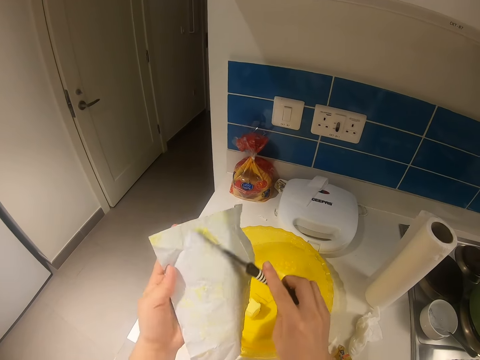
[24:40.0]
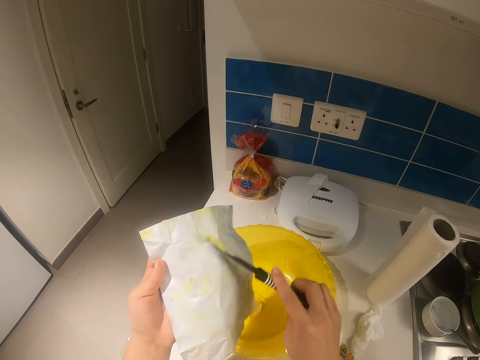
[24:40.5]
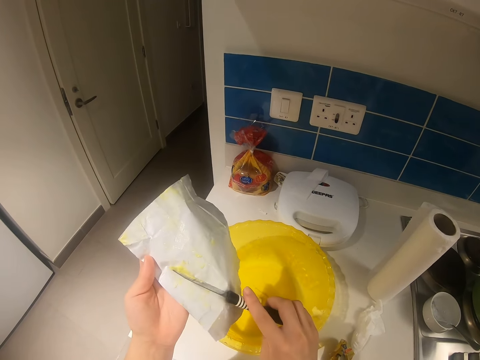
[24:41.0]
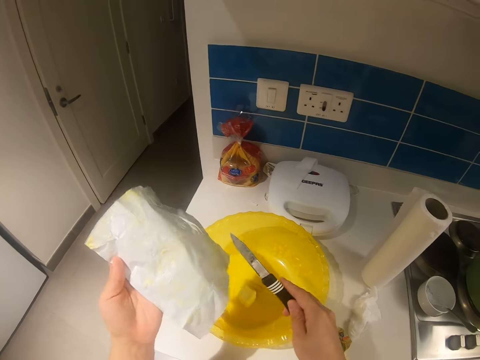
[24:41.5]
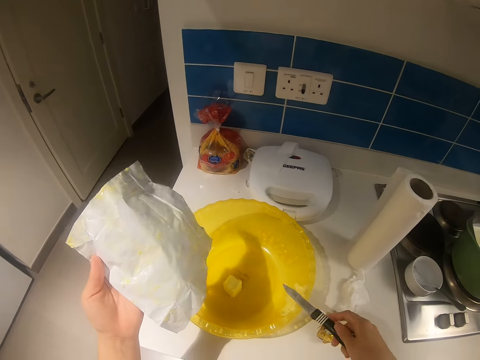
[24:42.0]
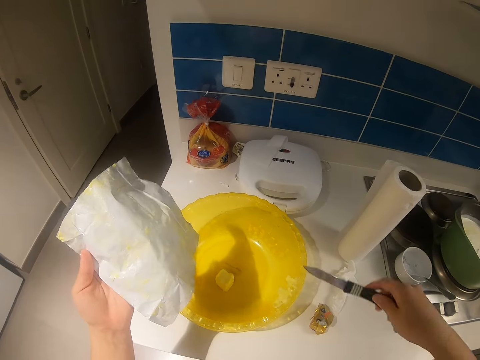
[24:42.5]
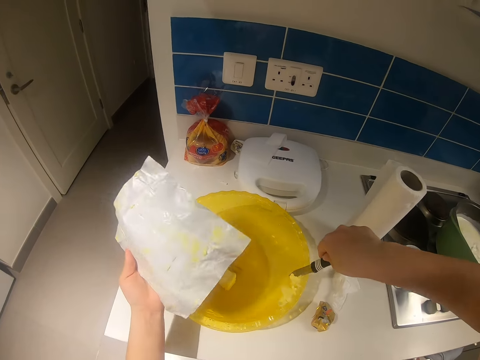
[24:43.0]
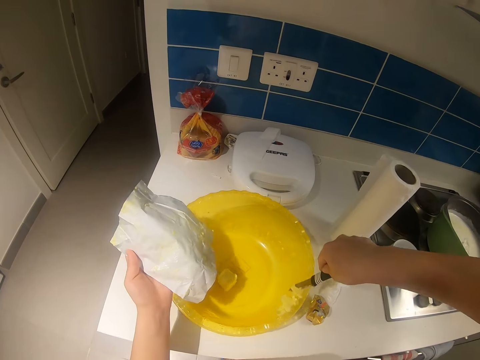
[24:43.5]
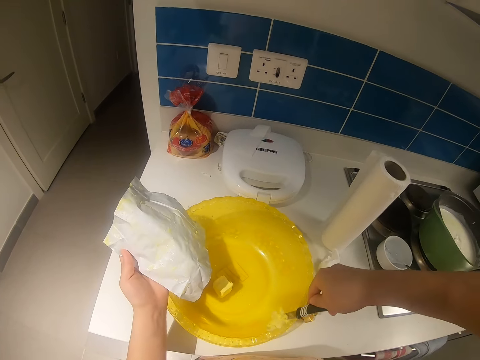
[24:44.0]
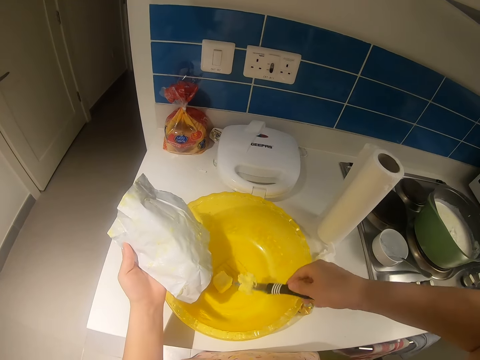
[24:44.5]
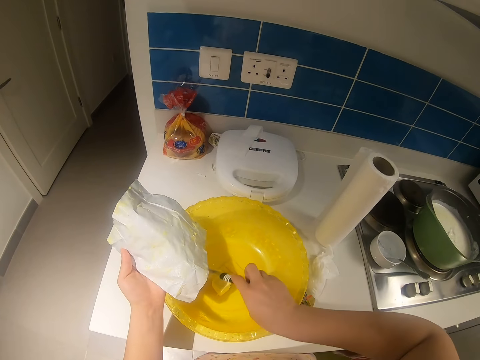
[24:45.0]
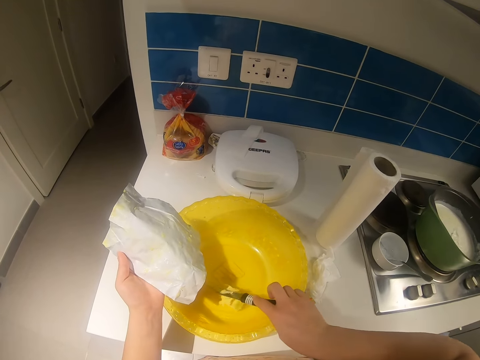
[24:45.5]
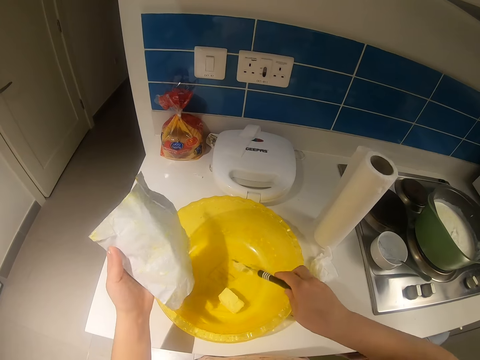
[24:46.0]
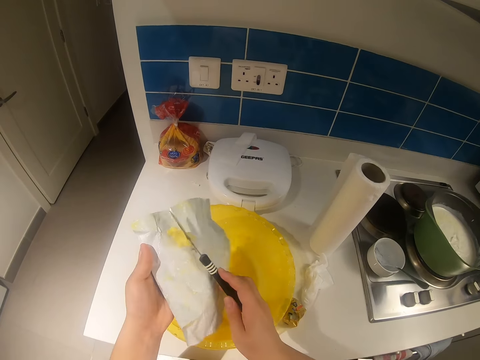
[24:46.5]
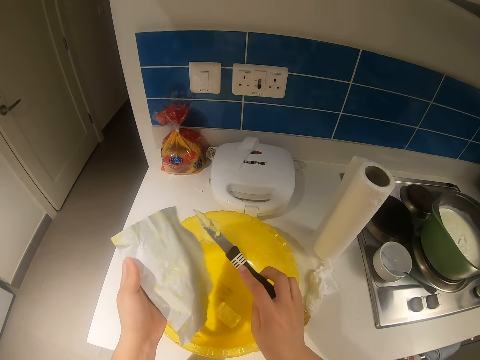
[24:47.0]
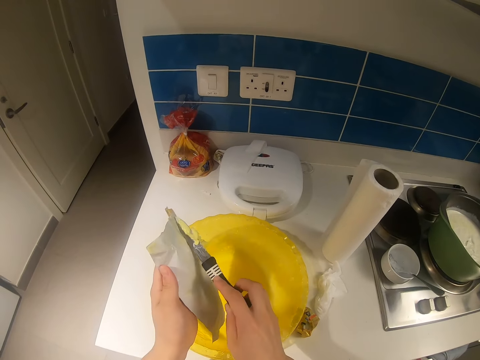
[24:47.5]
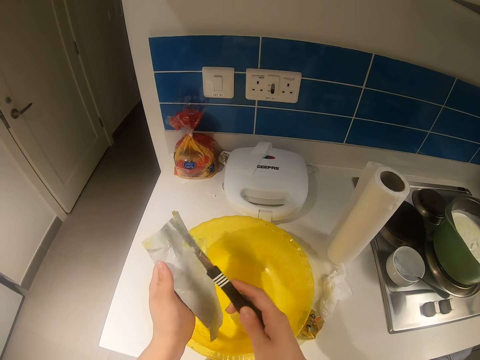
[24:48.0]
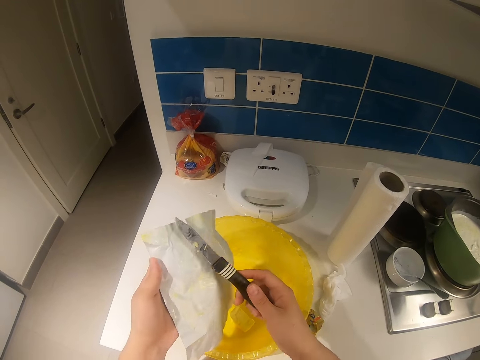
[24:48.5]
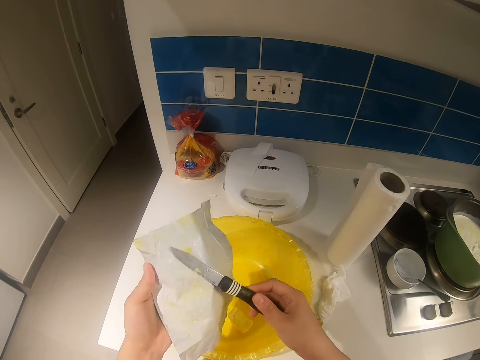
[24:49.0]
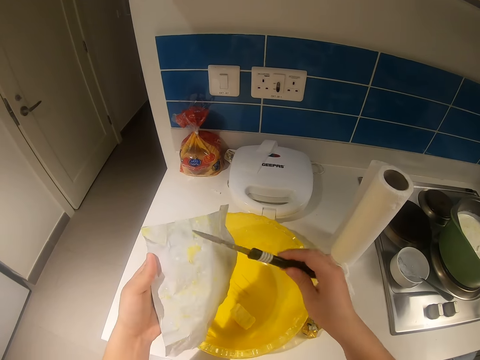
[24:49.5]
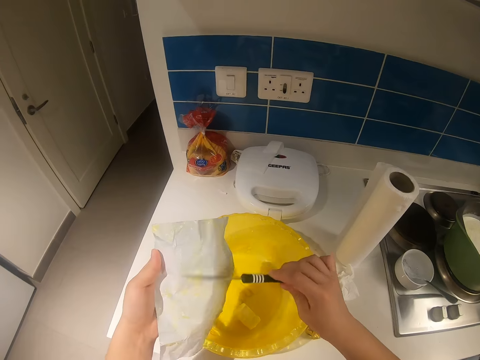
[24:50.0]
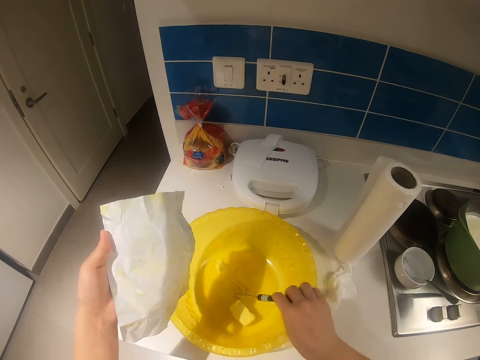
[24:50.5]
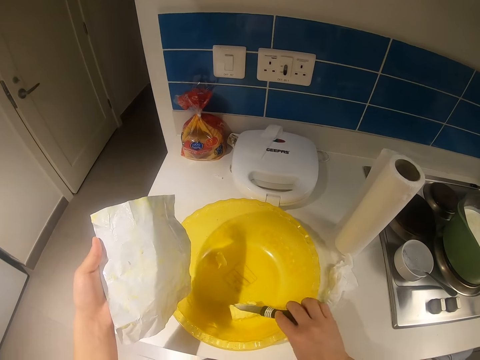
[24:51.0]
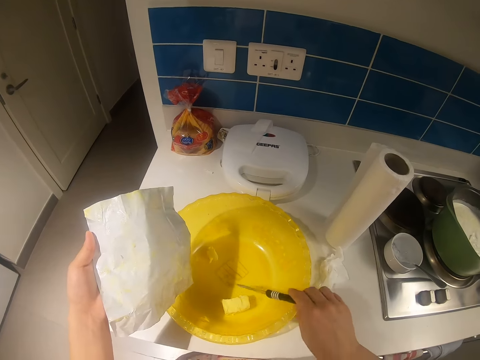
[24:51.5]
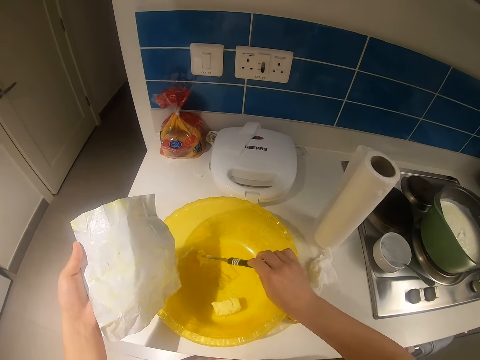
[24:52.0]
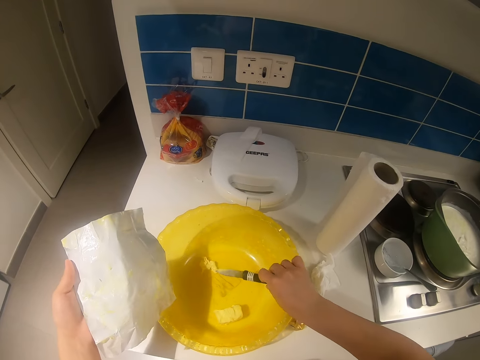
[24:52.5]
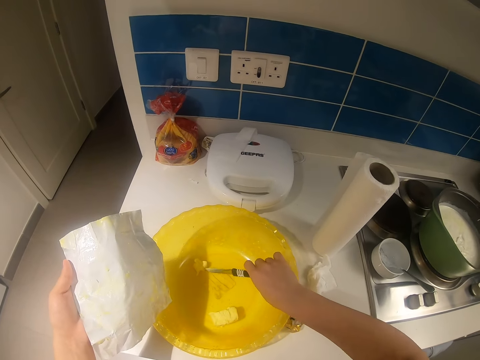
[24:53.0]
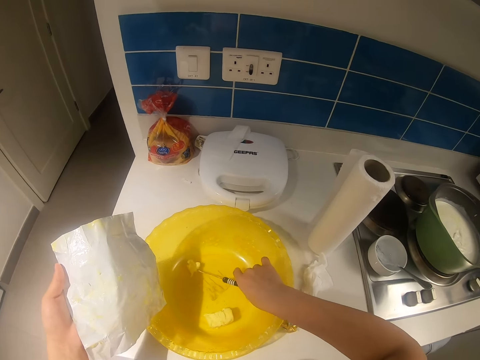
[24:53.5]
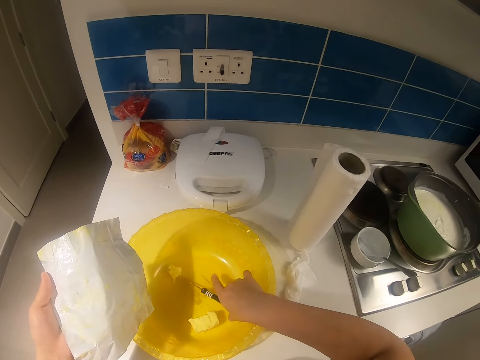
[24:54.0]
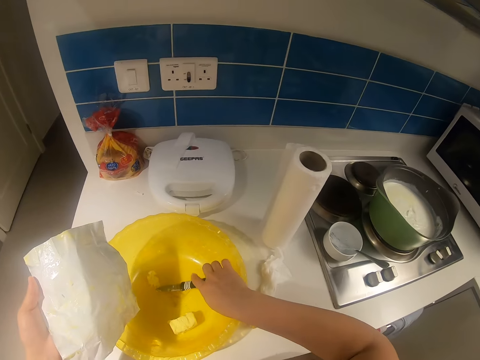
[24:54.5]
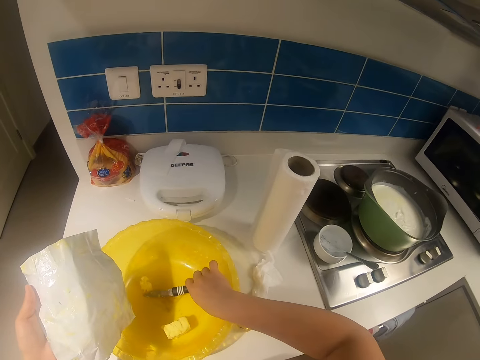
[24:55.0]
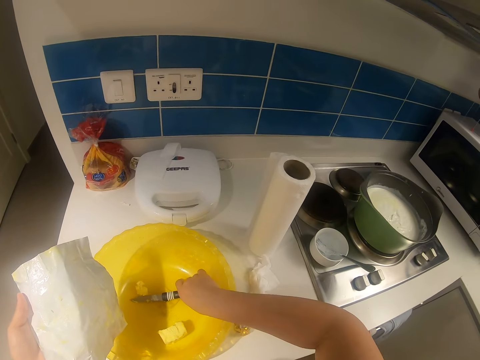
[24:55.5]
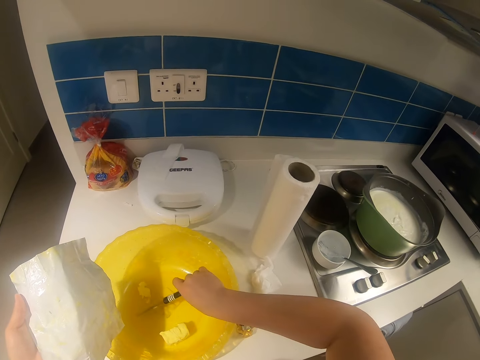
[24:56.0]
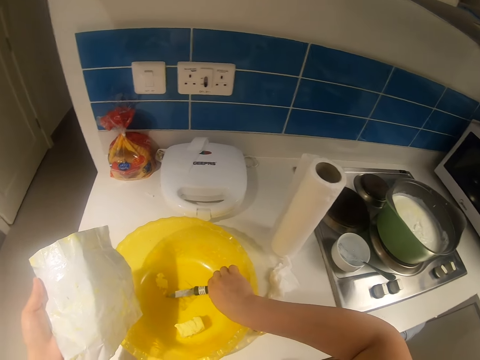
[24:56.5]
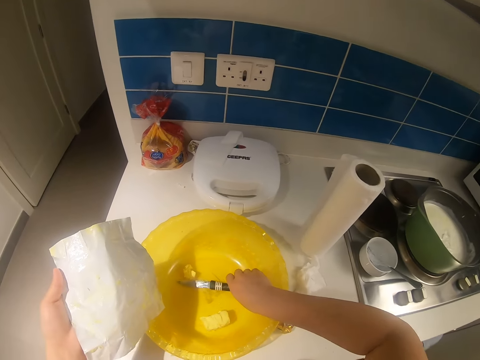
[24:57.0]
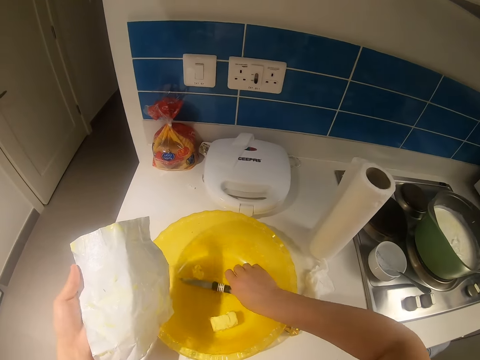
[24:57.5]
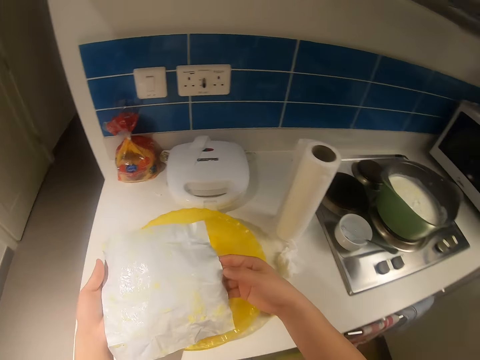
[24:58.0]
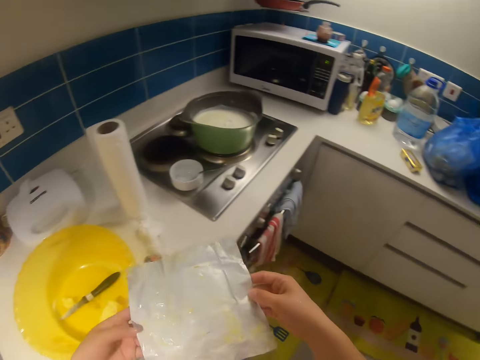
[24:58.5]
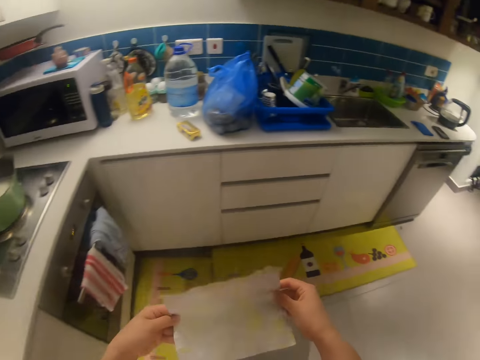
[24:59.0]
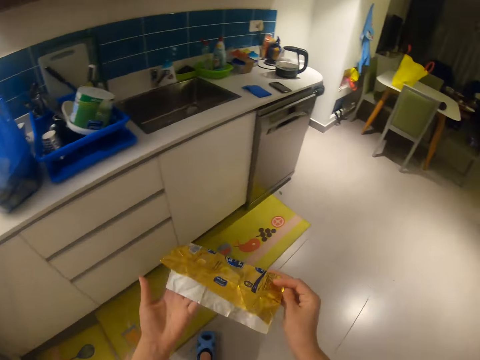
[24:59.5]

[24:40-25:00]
The camera wearer wipes something on the bowl. They remove something on the bowl, put something in the bowl, put something on the packaging paper, wipe something on the packaging paper, remove something from the packaging paper and put something in the bowl. She drops the knife in the bowl on the table with her right hand. She walks around the room. She folds the wrapper with both hands.

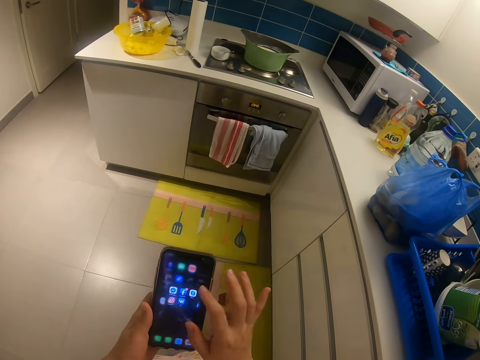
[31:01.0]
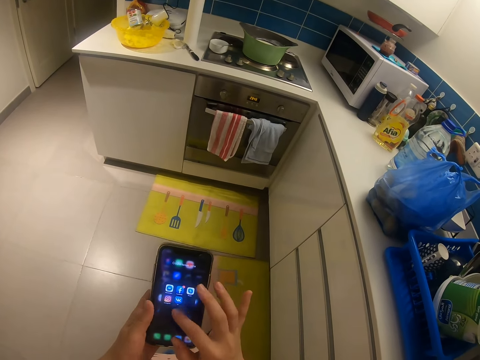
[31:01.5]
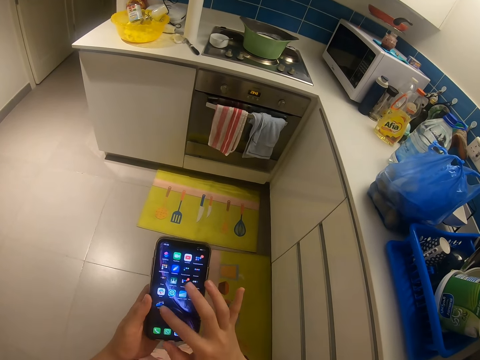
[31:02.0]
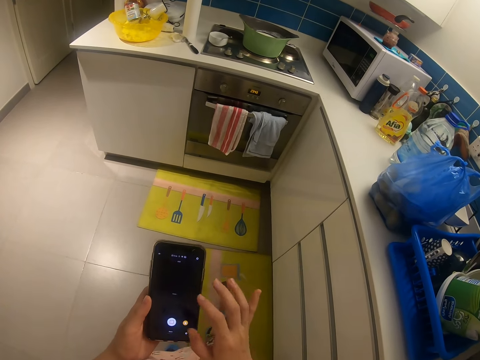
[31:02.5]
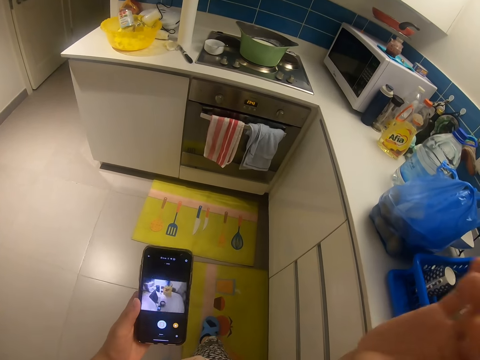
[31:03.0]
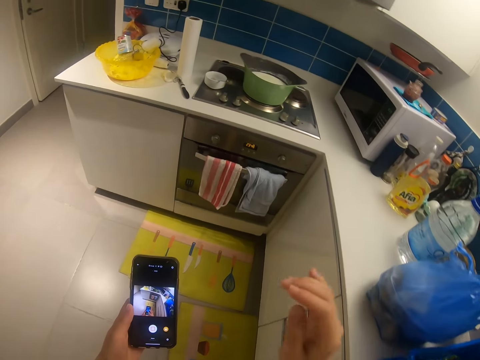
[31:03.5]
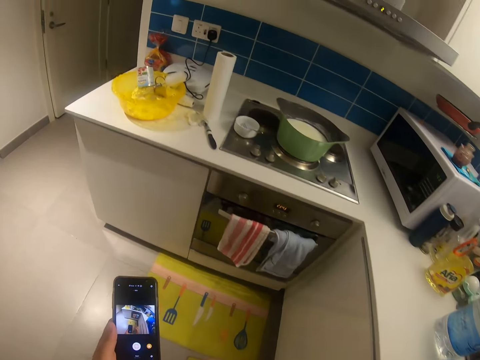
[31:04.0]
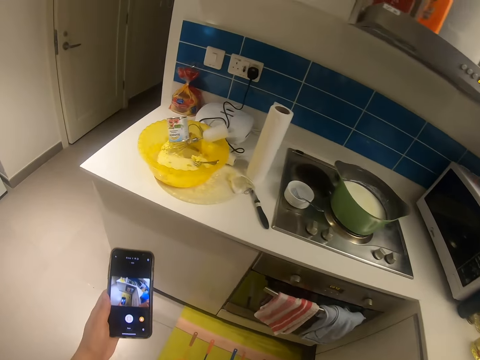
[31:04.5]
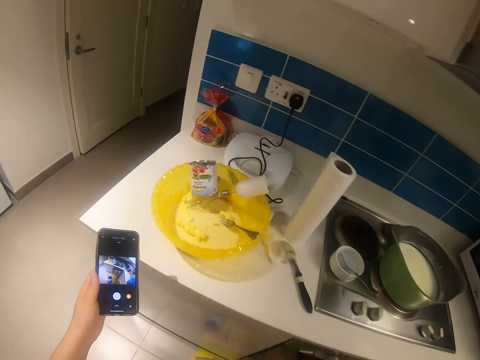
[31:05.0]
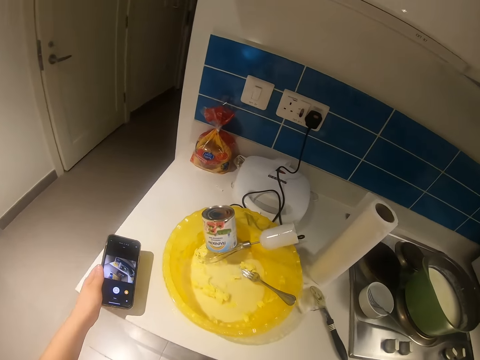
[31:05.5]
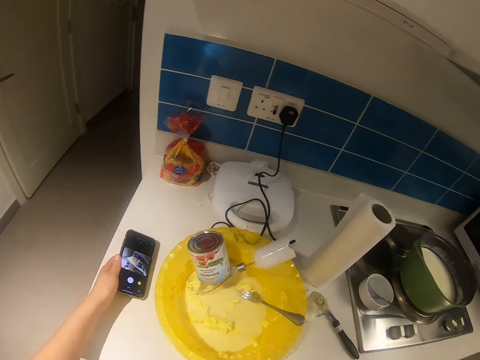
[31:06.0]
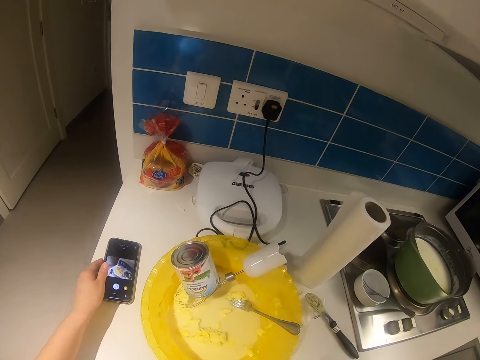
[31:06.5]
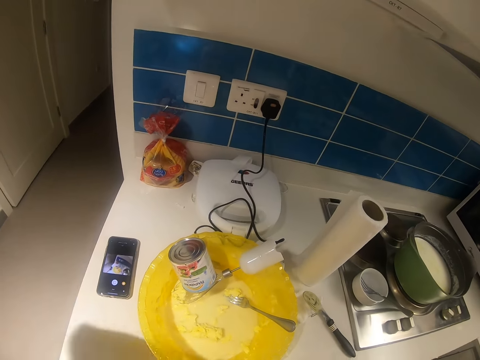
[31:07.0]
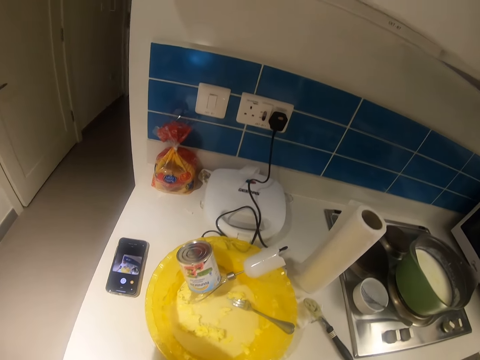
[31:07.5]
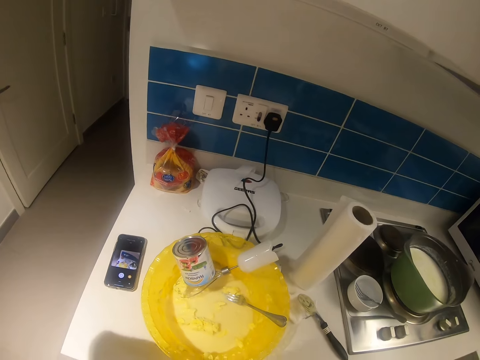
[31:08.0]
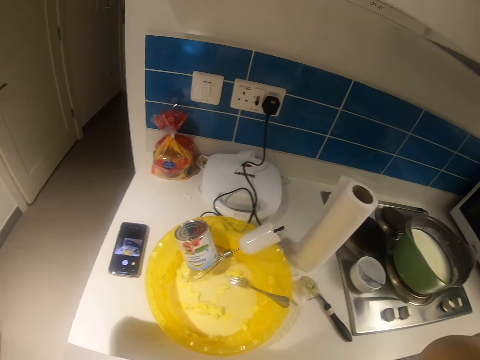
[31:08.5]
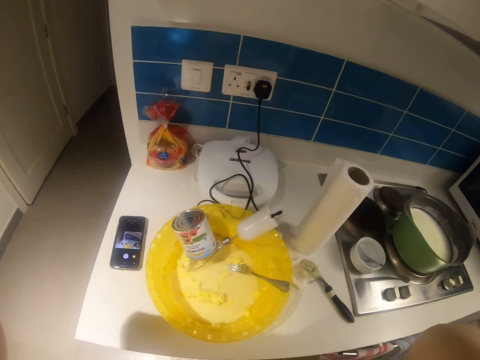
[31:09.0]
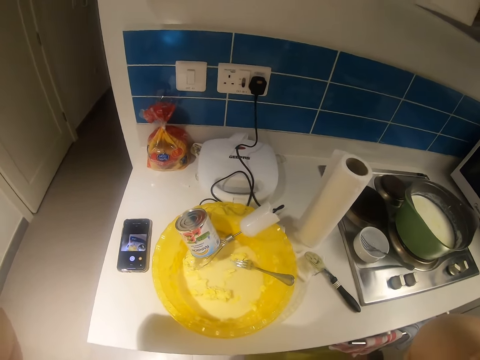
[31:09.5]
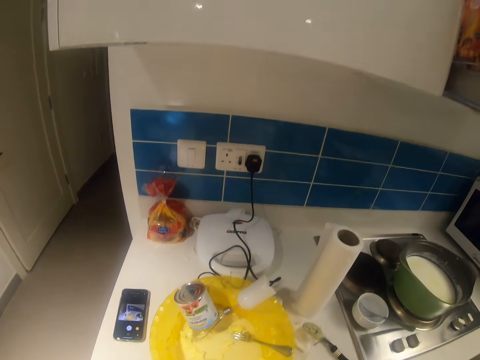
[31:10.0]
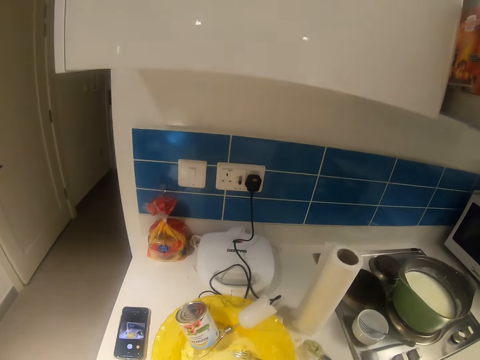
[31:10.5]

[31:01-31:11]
The camera wearer opens the phone camera. He drops the phone on the kitchen slab with his left hand. He touches his head with his left hand.
